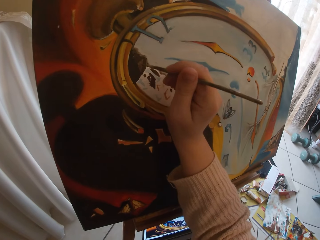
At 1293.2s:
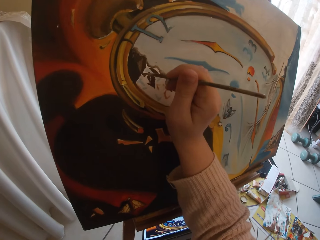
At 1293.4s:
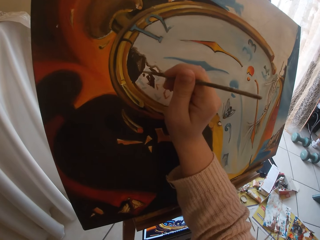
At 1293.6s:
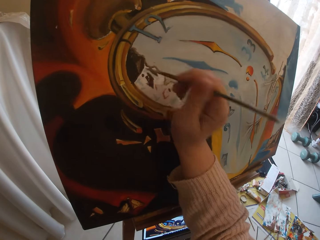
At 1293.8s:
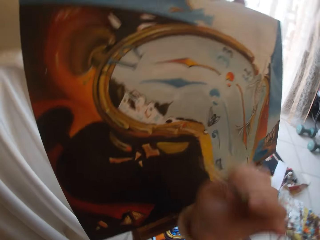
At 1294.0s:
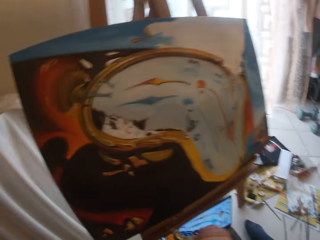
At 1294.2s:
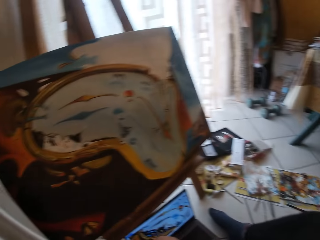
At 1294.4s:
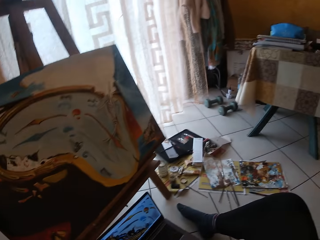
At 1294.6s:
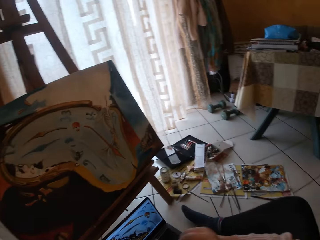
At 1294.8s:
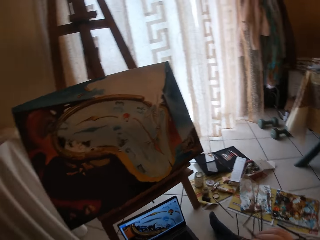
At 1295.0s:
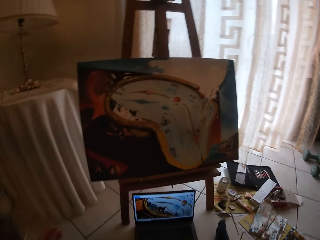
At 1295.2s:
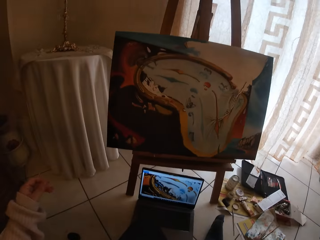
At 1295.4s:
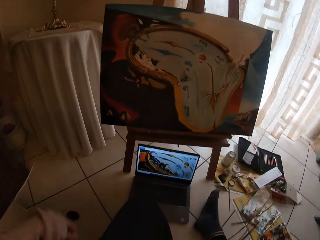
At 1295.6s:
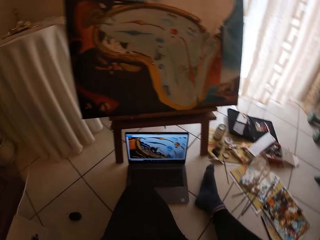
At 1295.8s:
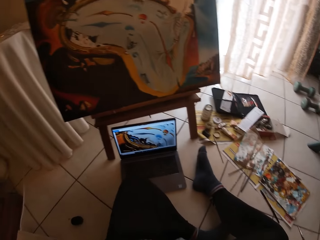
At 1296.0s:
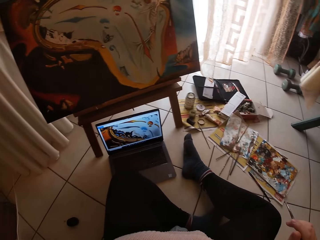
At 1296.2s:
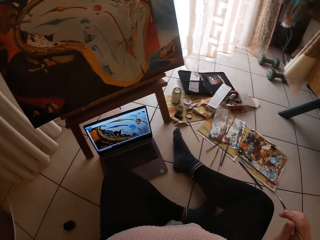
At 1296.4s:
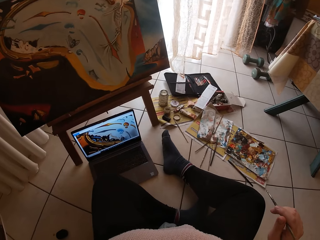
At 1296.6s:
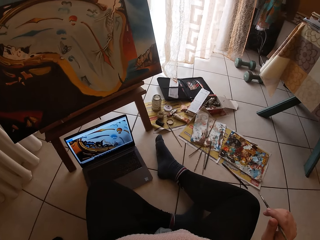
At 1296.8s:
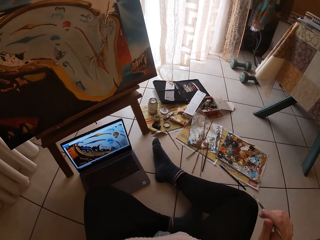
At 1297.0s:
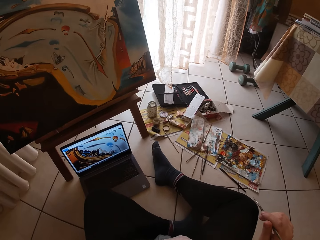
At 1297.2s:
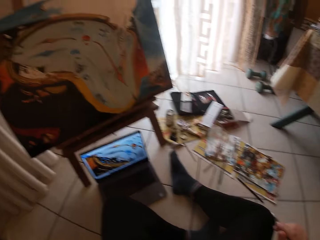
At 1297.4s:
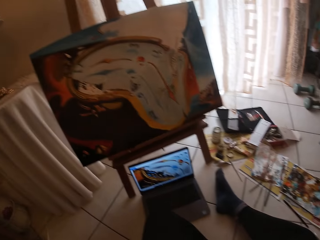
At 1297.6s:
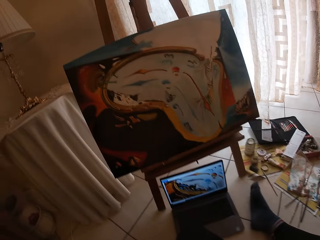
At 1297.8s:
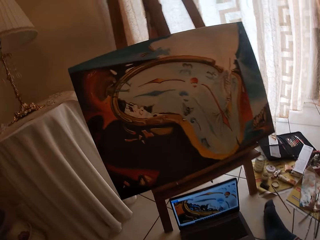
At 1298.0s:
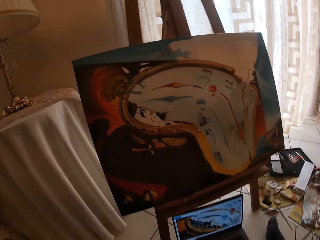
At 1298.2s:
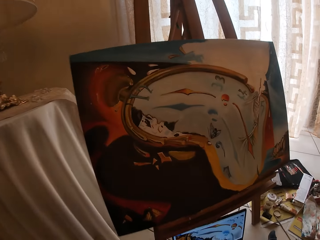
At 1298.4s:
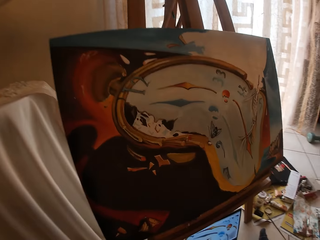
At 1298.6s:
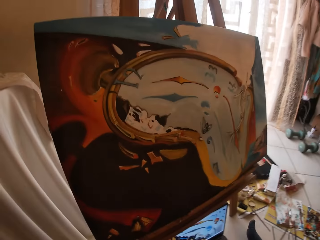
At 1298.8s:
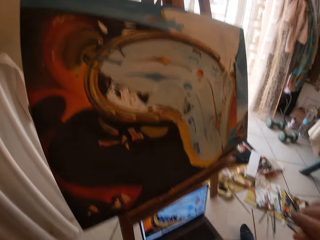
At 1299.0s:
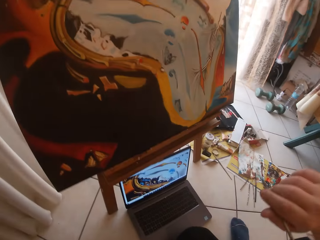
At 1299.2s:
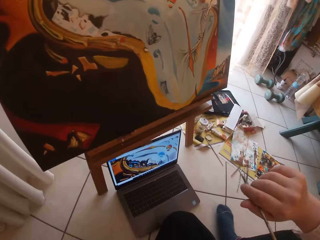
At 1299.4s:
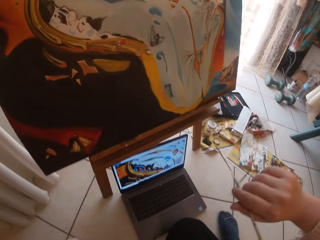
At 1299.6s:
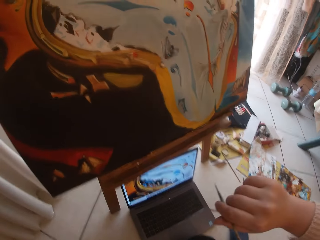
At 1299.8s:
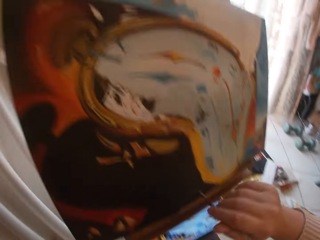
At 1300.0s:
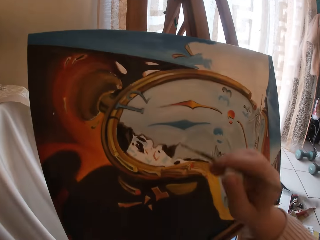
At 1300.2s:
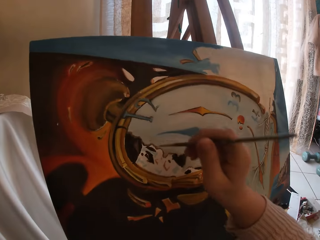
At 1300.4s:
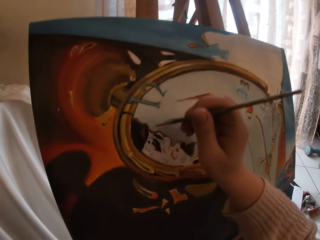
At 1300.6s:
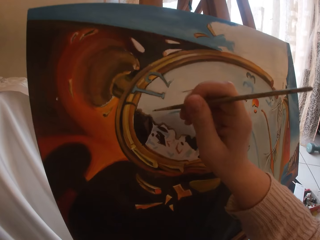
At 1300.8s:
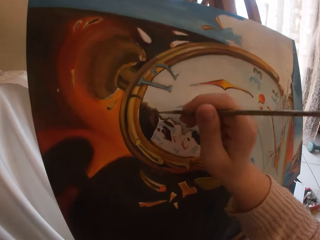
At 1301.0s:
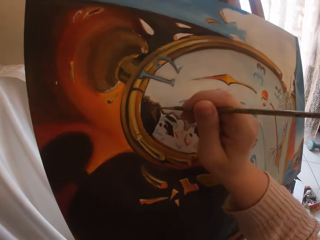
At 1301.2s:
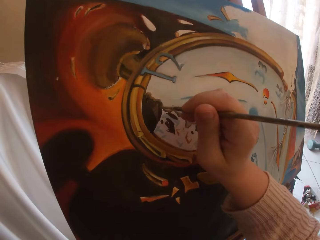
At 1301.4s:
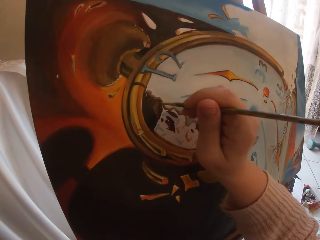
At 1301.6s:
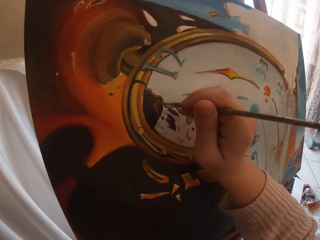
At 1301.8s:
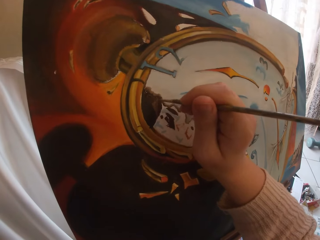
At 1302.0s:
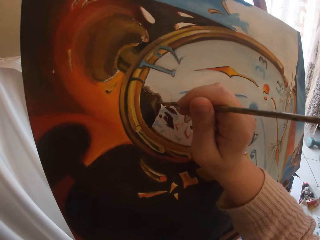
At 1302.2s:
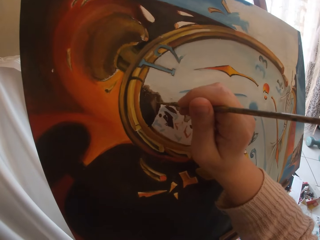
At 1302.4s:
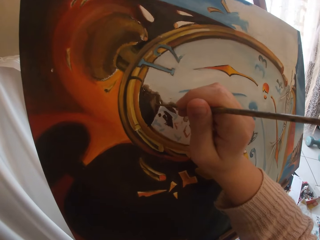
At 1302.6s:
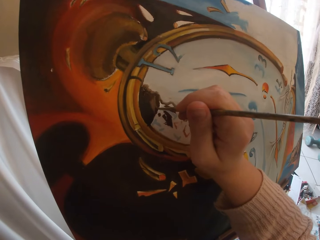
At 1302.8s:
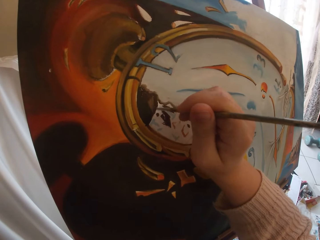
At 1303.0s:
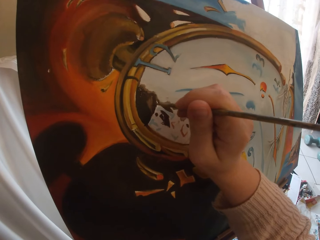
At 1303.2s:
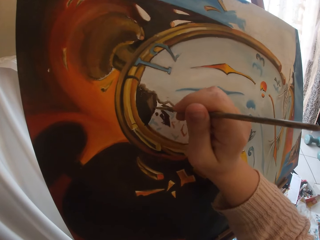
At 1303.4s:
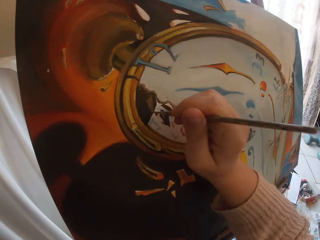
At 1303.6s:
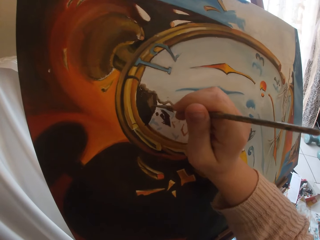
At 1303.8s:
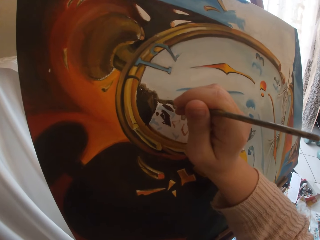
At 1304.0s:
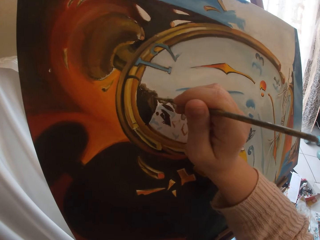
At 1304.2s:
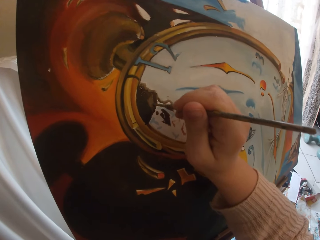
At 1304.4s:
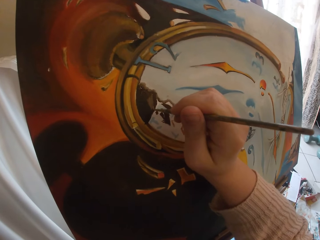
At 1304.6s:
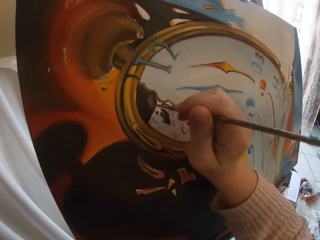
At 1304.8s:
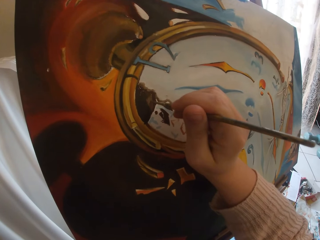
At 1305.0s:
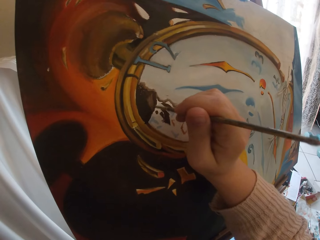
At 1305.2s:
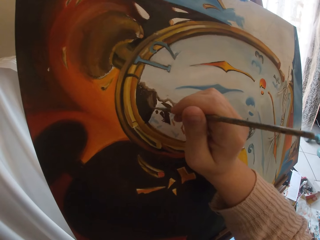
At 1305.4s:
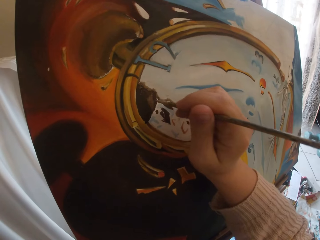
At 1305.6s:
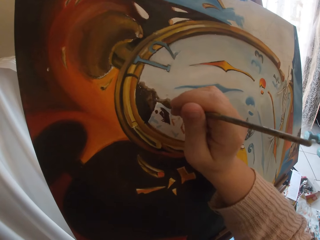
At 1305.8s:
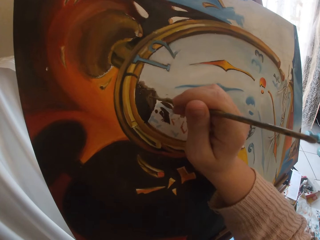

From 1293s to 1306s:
The camera wearer stops painting. They look around. They paint the canvas.

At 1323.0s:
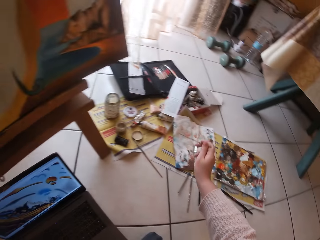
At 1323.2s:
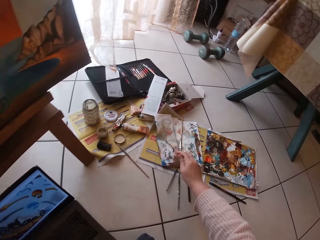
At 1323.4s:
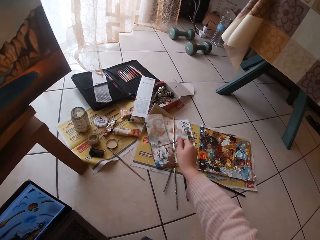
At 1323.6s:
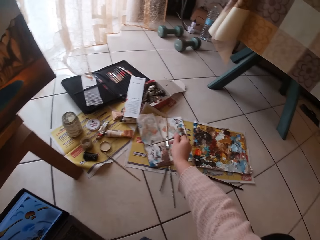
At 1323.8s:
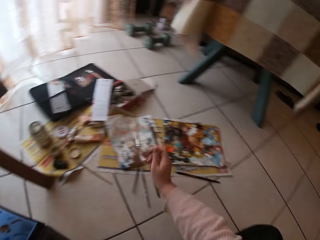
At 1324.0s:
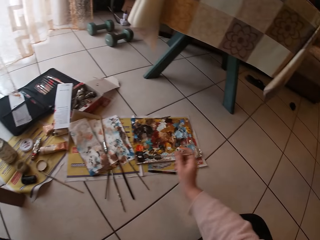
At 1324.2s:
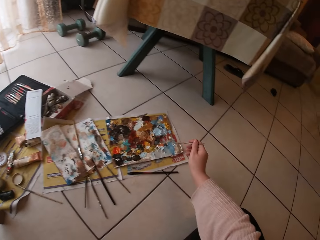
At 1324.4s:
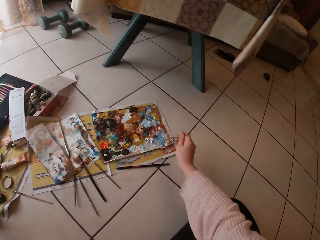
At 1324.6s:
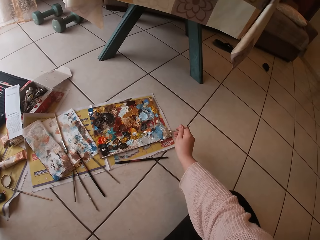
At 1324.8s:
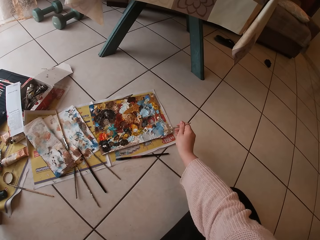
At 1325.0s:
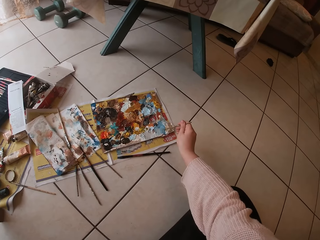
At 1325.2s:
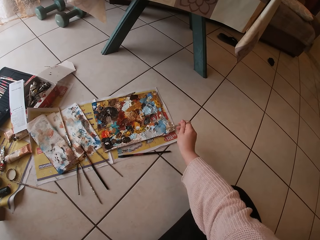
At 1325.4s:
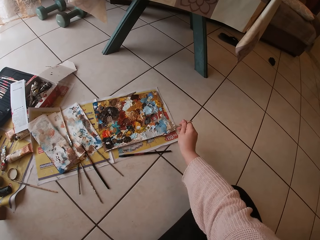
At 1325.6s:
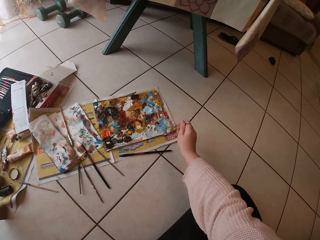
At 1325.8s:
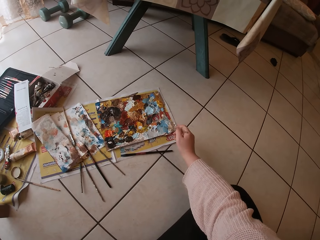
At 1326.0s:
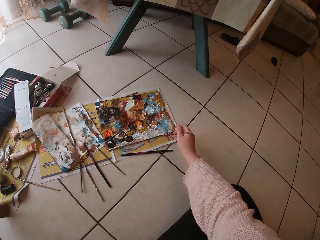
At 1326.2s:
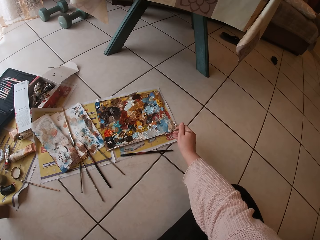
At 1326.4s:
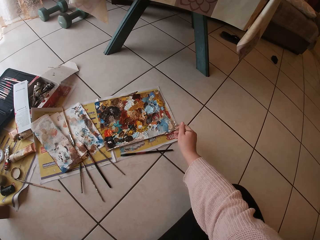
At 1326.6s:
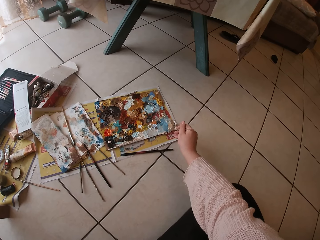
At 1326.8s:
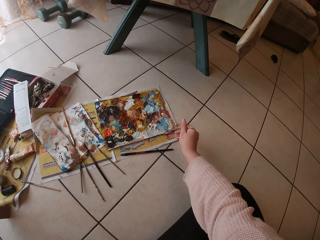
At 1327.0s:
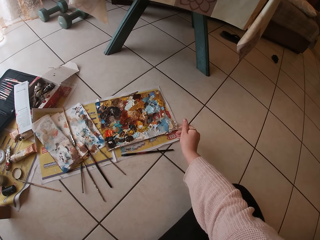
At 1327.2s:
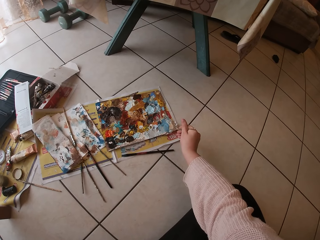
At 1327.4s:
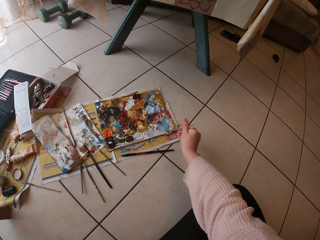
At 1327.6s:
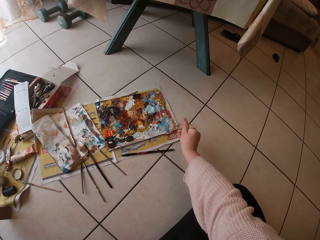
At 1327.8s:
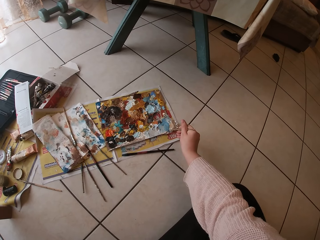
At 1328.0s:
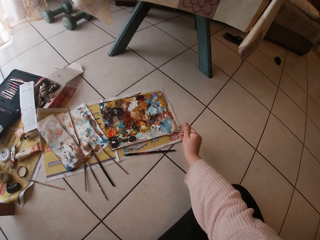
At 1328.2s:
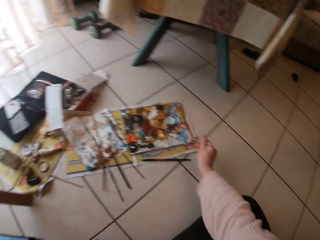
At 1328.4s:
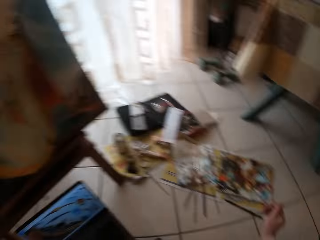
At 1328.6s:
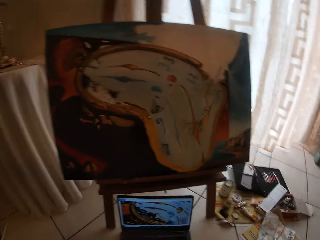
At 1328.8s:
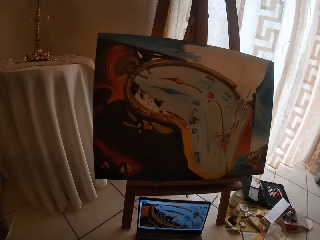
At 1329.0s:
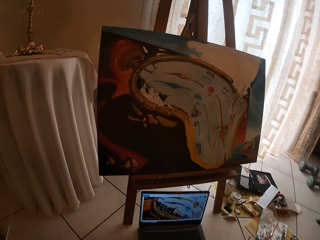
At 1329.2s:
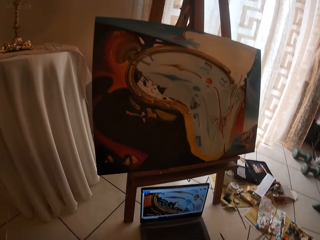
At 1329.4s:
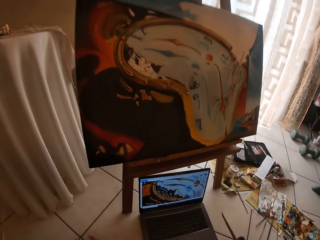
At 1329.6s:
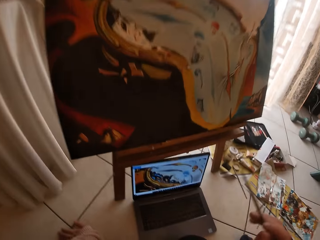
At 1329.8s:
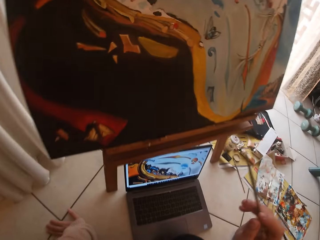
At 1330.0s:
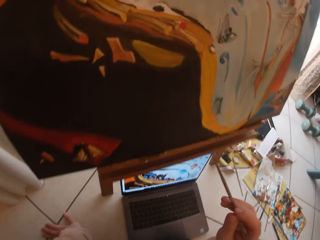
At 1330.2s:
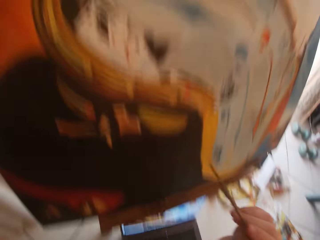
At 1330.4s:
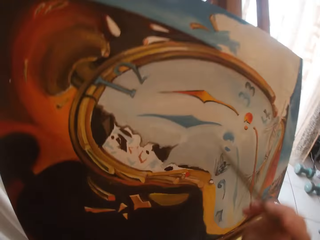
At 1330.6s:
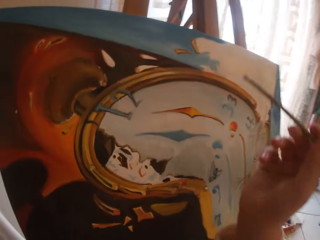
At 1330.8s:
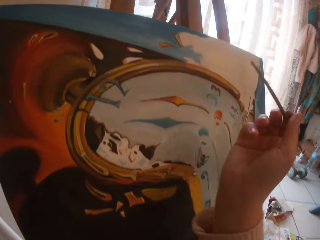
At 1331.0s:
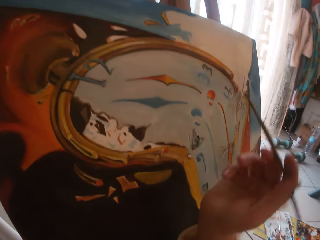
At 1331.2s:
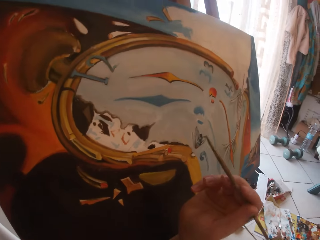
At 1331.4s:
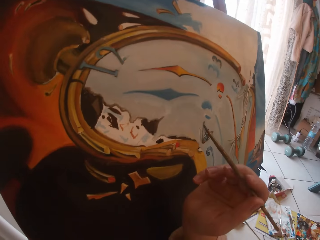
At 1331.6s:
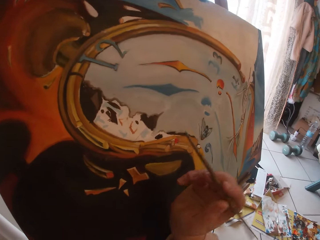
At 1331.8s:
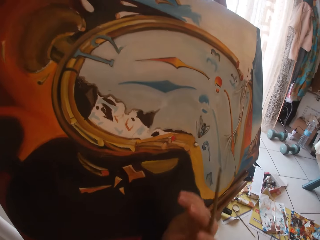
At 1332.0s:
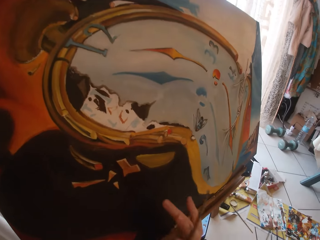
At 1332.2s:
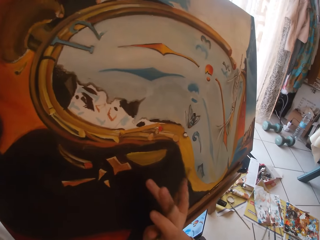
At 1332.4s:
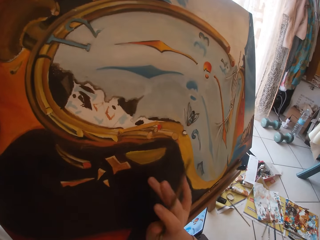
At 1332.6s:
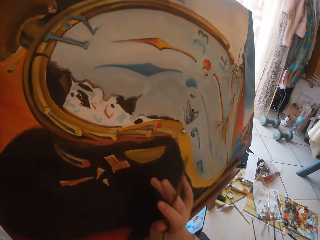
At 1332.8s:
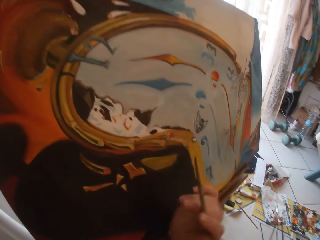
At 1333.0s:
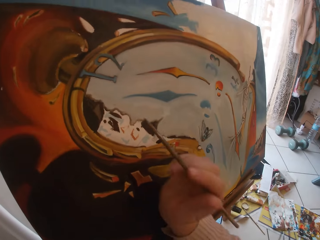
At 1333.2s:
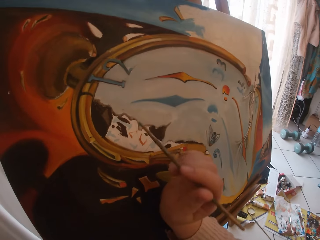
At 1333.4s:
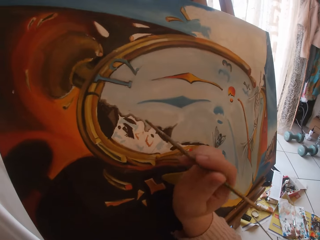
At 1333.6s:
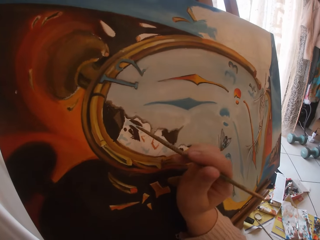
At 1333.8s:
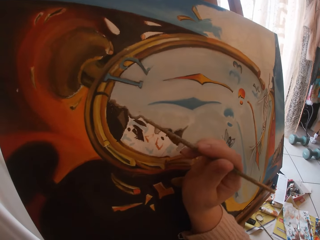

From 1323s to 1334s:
The camera wearer dries the art brush. She swirls the brush on paper. She swirls the brush on a colour palette. She dips the brush in paint. She adjusts the hand. She moves forward. She touches the canvas with her hand.
